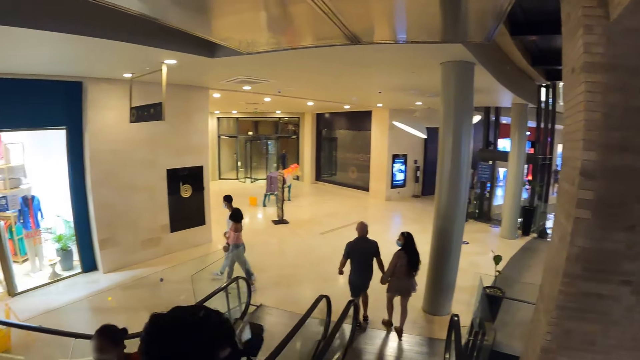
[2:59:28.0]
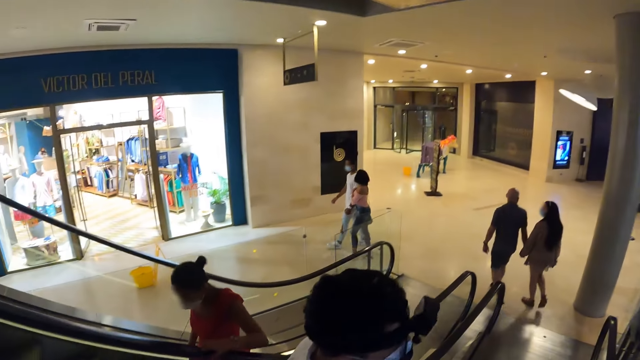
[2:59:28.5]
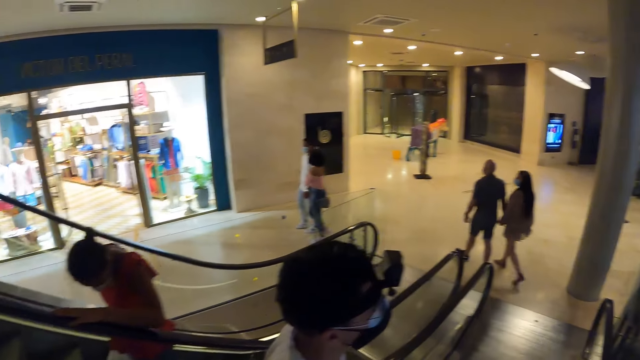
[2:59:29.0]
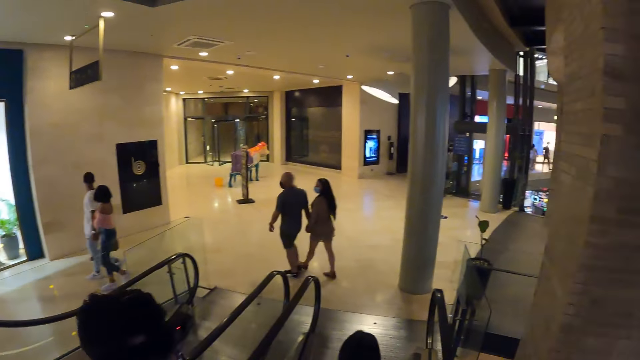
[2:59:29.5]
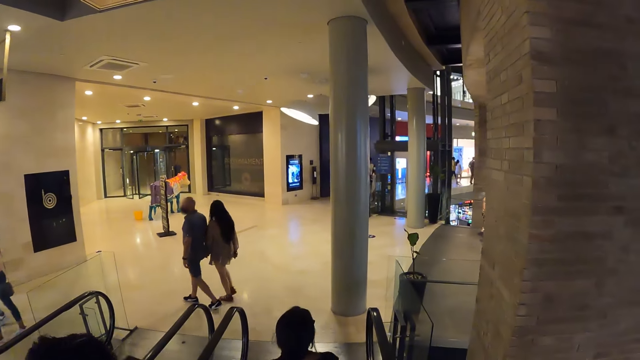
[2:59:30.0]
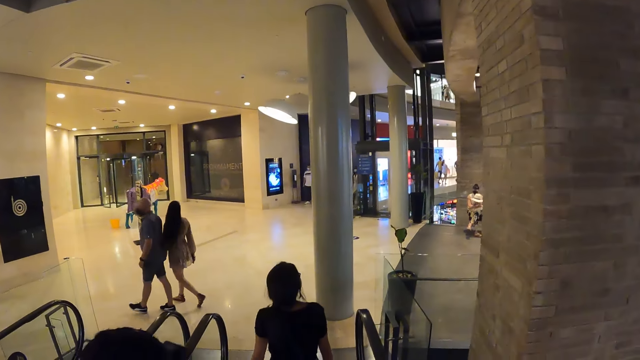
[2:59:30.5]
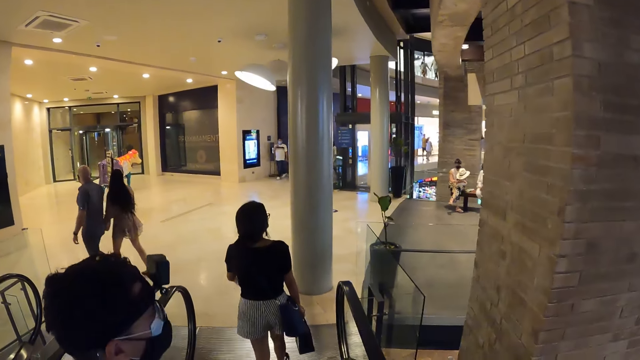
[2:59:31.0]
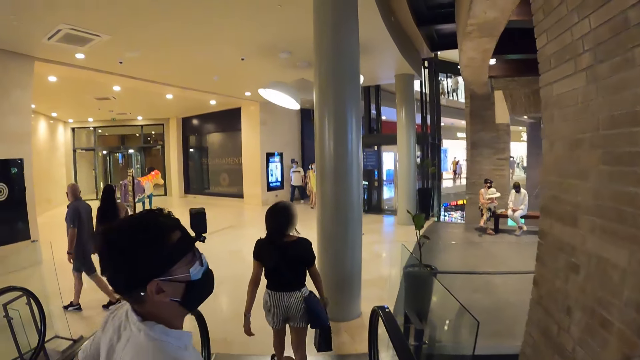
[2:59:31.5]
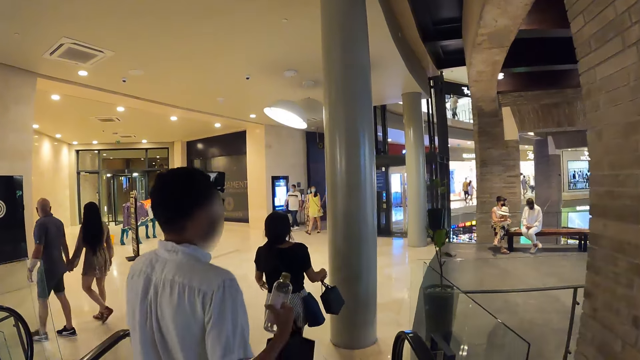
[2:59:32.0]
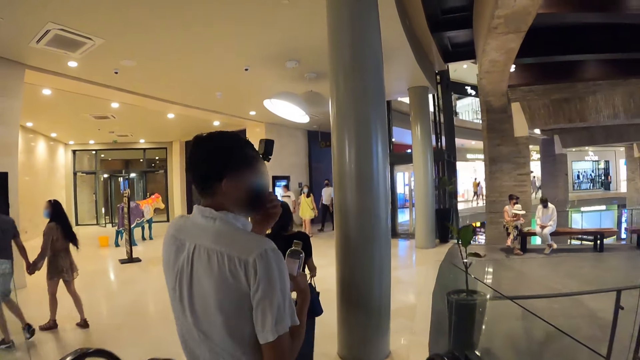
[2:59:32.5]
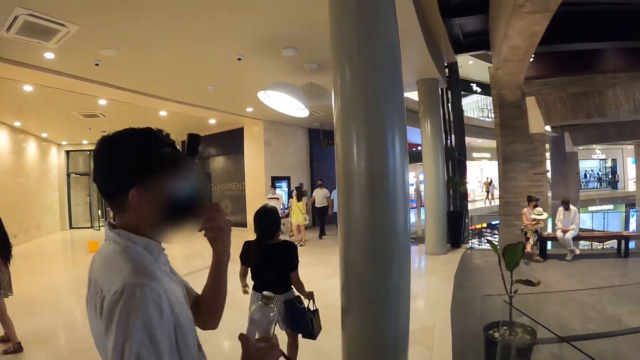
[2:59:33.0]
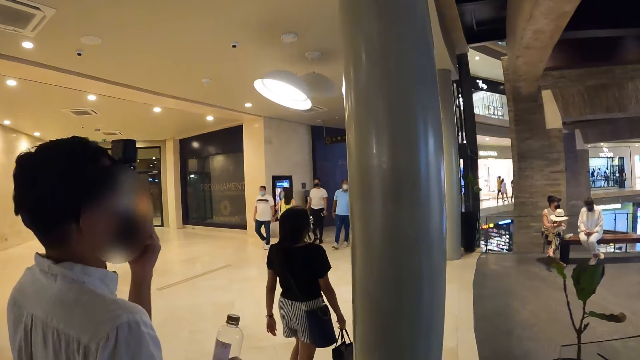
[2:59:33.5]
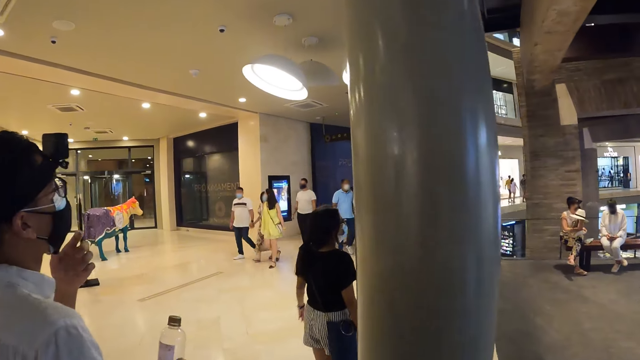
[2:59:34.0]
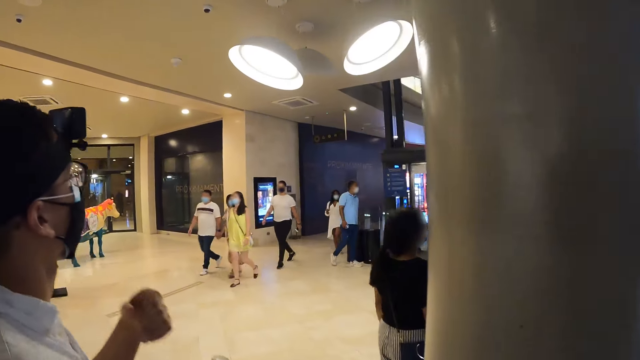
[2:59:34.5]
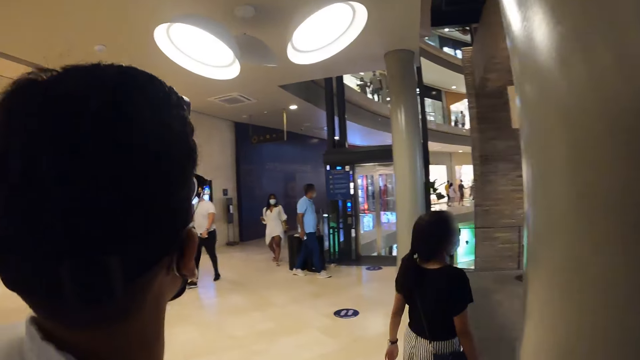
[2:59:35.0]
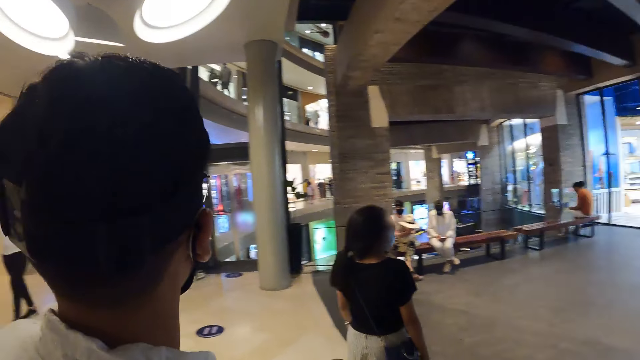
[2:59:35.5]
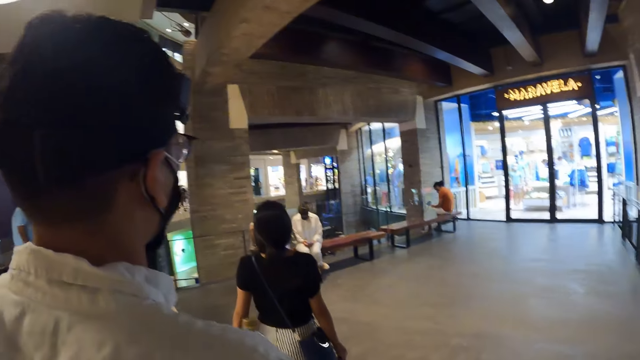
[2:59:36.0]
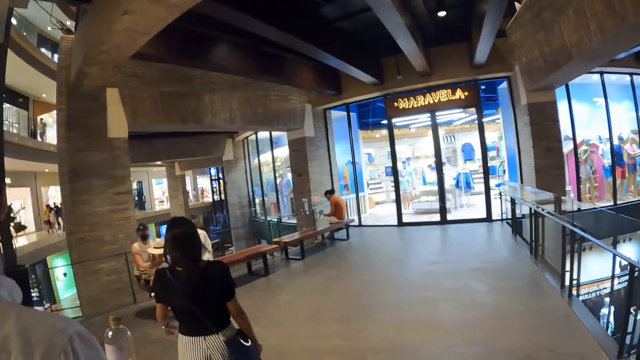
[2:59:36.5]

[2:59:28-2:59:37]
The woman walks in a room. The man walks in the room. The camera wearer walks in the room. The man touches the face mask on his face with his left hand.

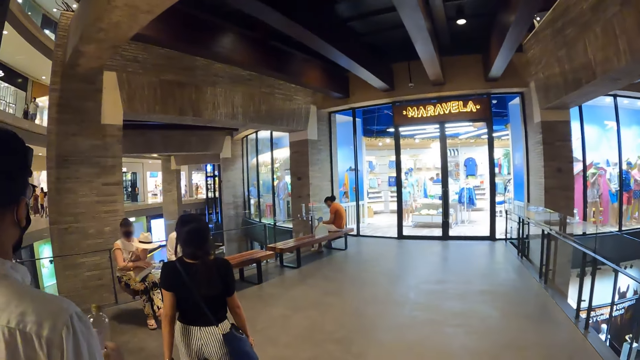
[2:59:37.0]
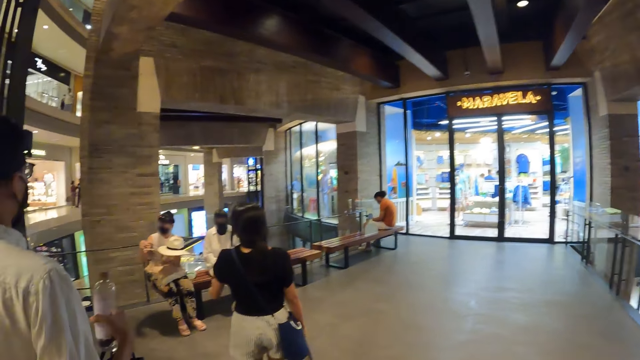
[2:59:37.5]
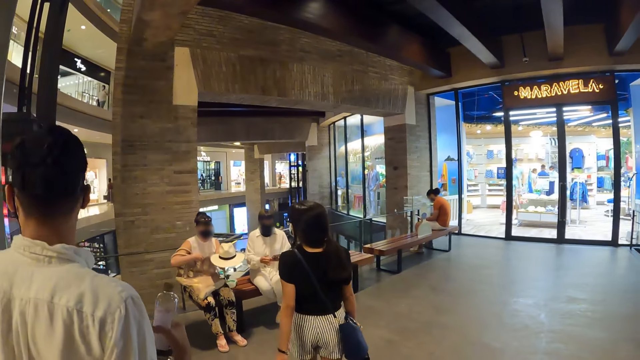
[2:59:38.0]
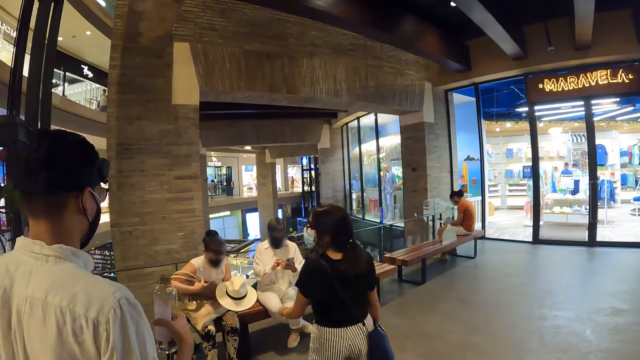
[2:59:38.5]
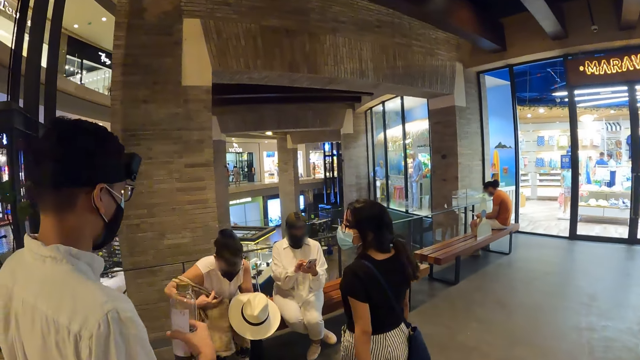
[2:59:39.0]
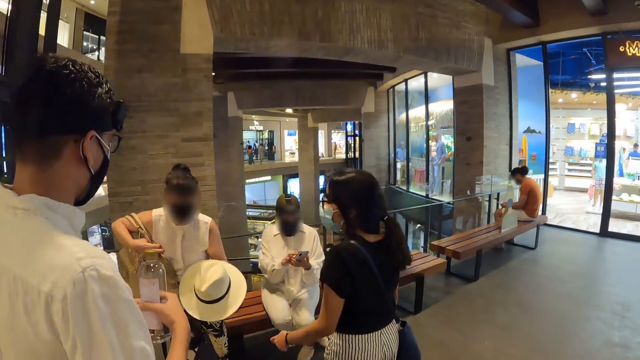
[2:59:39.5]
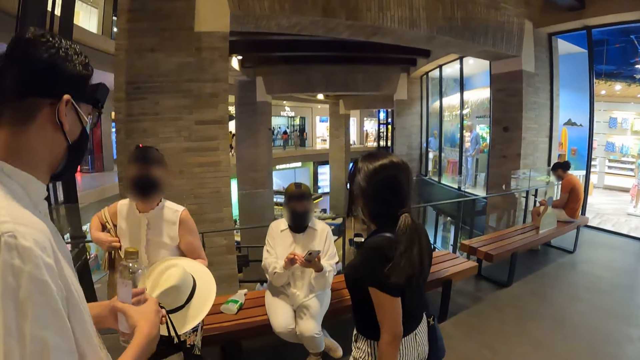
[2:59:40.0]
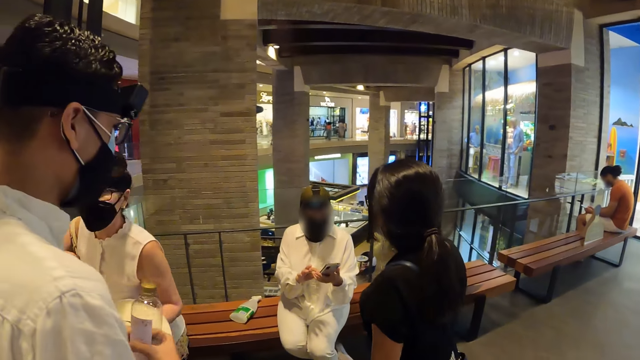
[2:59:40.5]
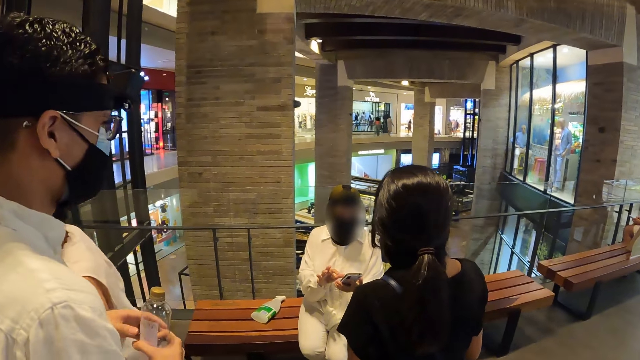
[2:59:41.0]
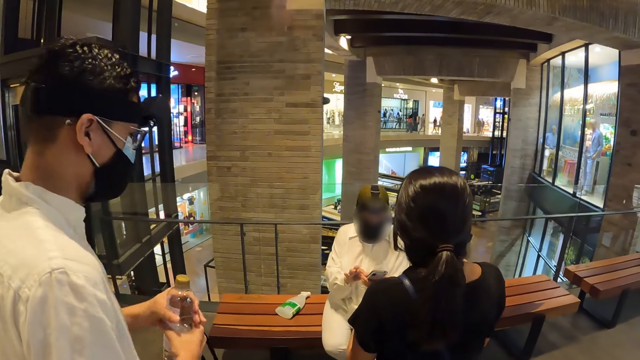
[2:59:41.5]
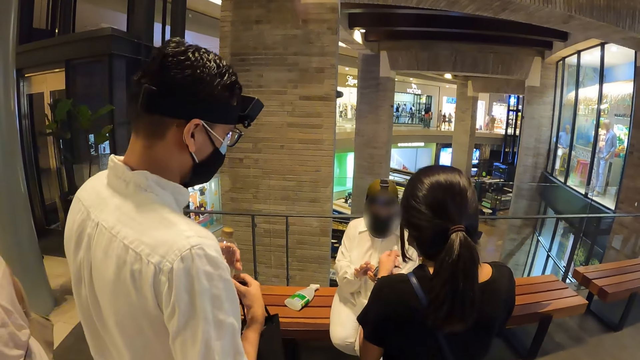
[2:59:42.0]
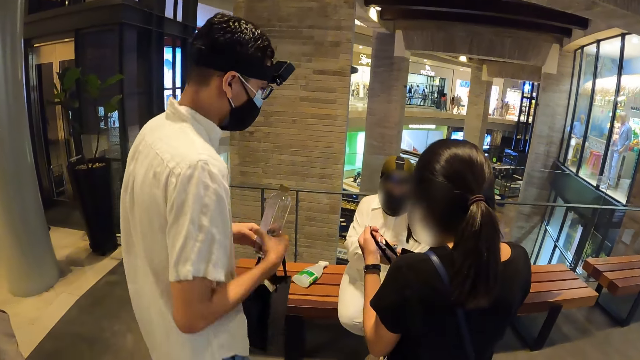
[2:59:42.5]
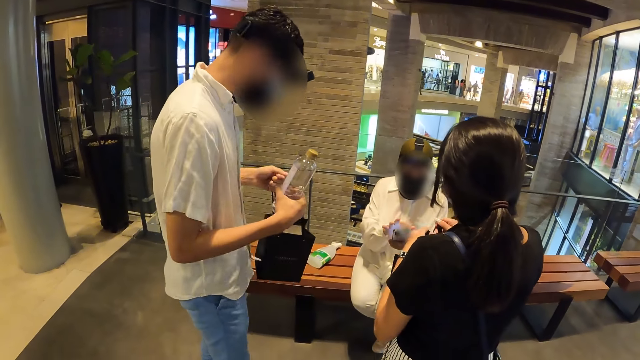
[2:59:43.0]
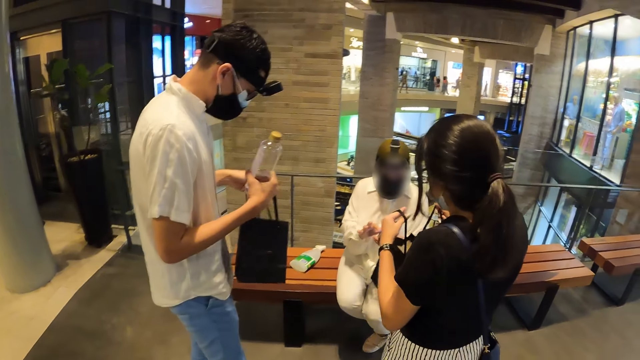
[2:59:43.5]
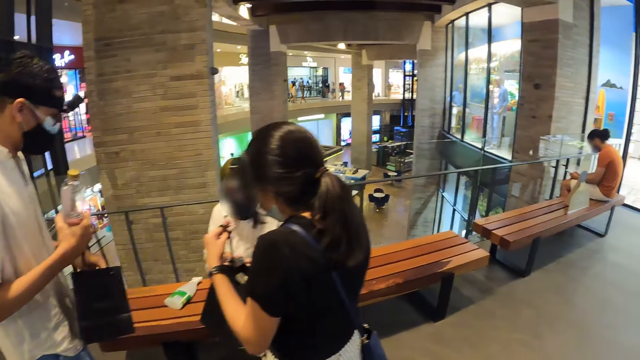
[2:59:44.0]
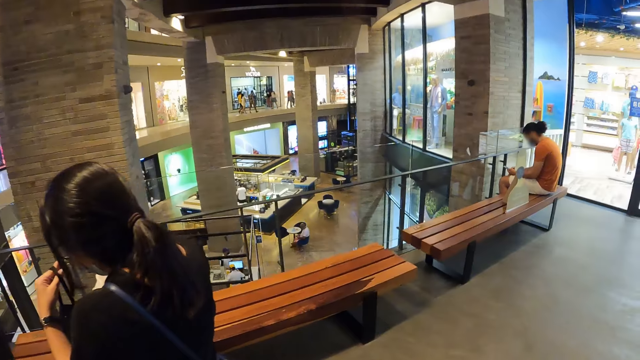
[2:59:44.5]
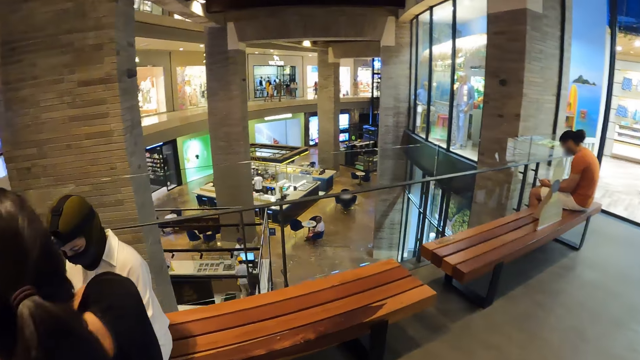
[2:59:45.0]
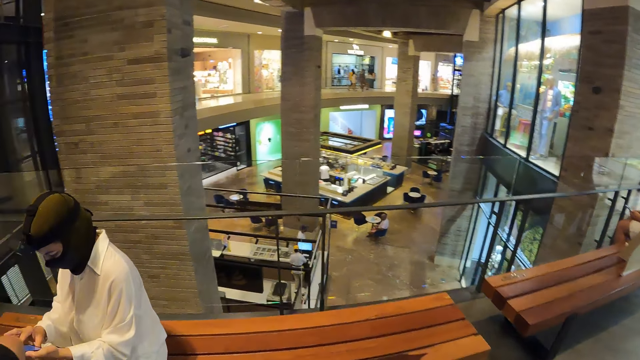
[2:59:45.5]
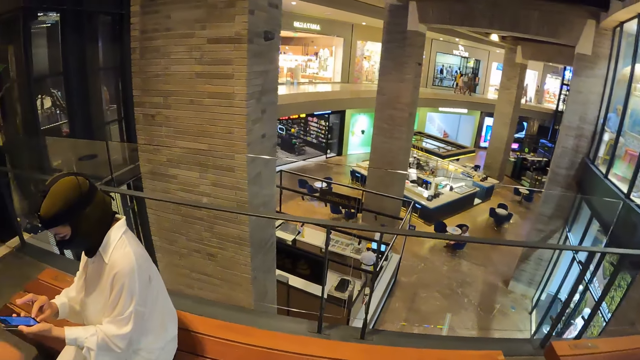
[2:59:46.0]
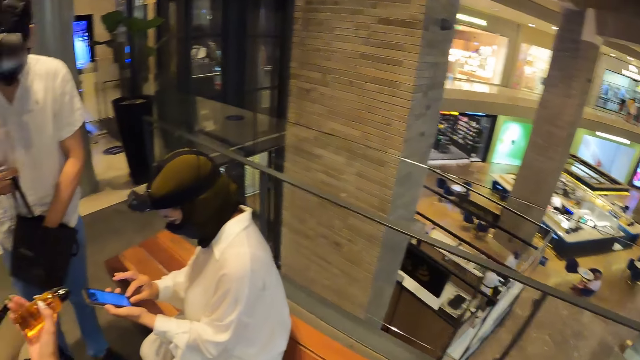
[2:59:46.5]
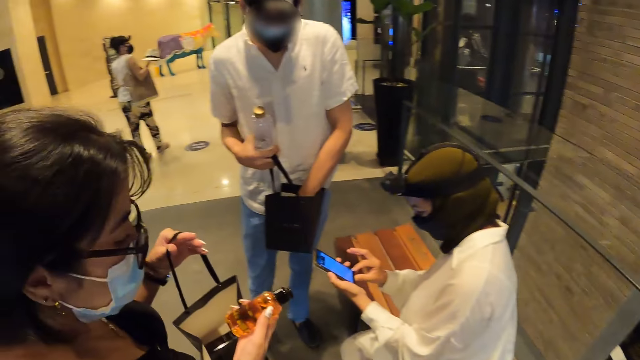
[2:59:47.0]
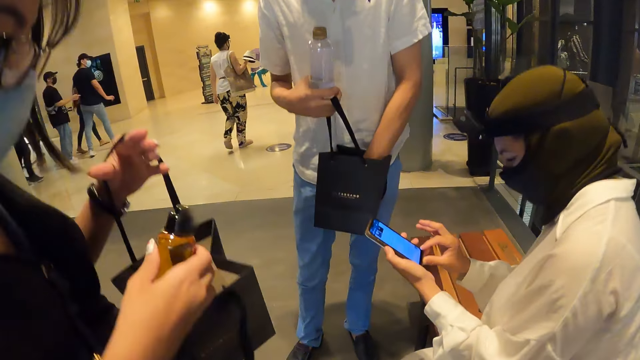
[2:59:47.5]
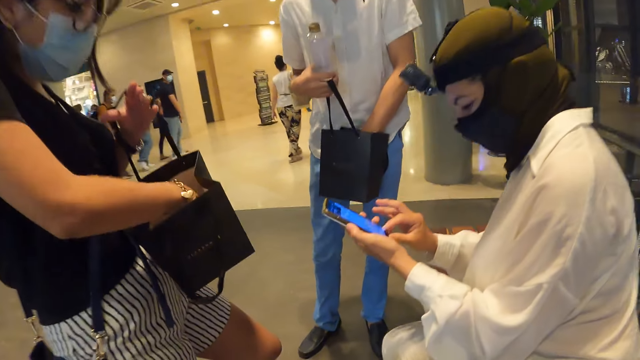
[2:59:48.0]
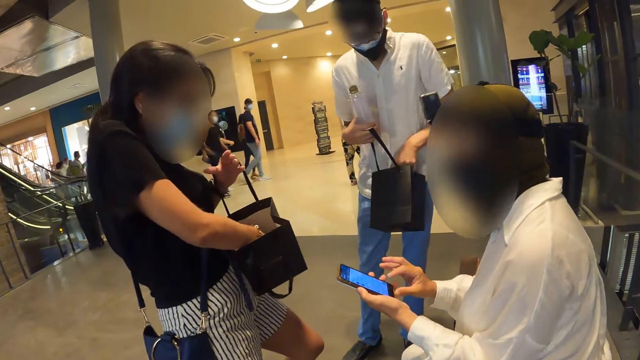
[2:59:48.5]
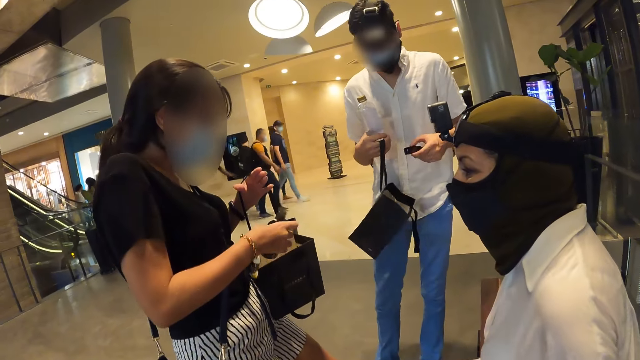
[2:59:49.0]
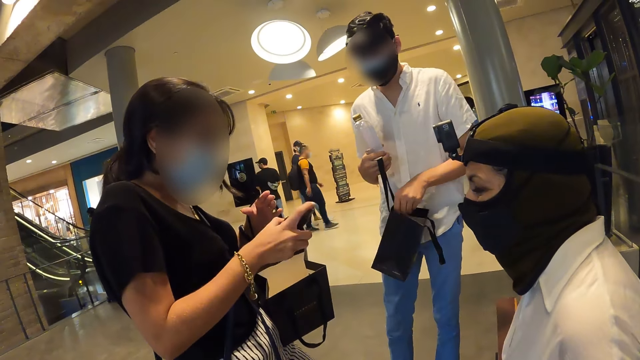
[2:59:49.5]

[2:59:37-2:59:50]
The woman interacts with a lady. Another woman stands up from a bench. A third woman operates a phone in her left hand with her right hand. The lady walks away. The woman interacts with the third woman. The man passes a bottle of water from his left hand to his right hand. The woman picks up a spray from a package bag. The woman shows the third woman the spray. The woman drops the bottle of perfume in her right hand in the paper bag in her left hand. The man removes the bottle of perfume from the paper bag in his right hand with his left hand. The woman interacts with the third woman. The woman removes the bottle of perfume from the paper bag in her left hand with her right hand. The man drops the bottle of perfume in his left hand in the paper bag in his right hand.
